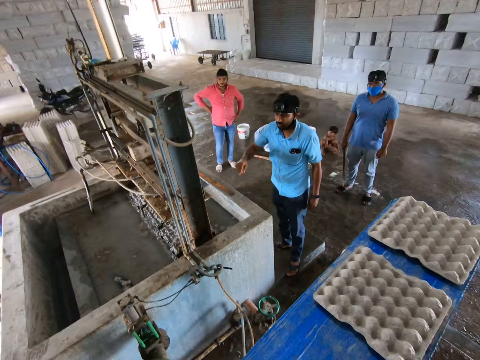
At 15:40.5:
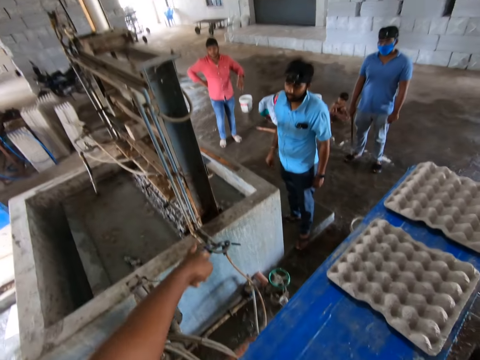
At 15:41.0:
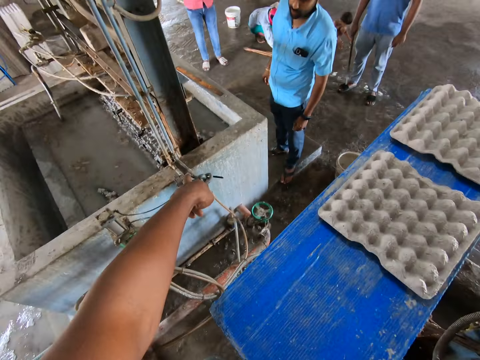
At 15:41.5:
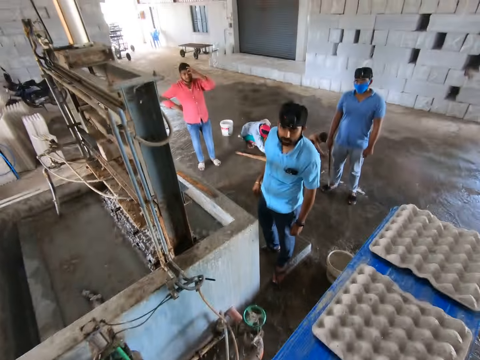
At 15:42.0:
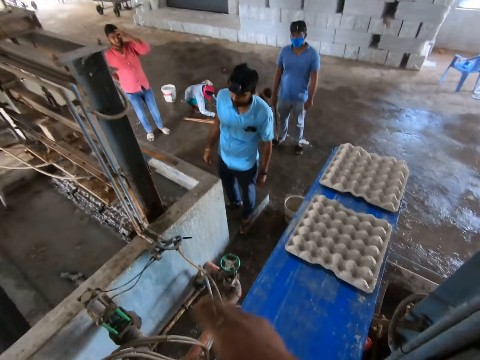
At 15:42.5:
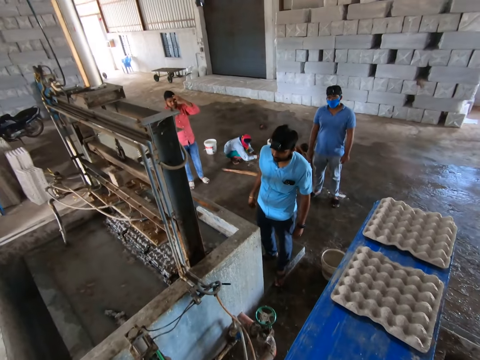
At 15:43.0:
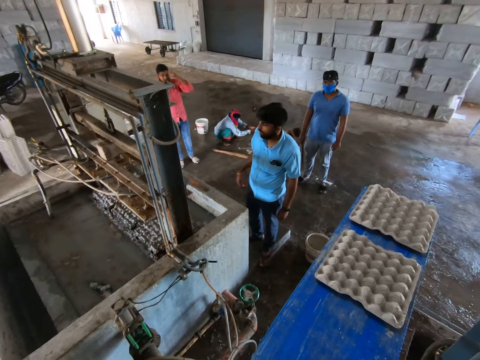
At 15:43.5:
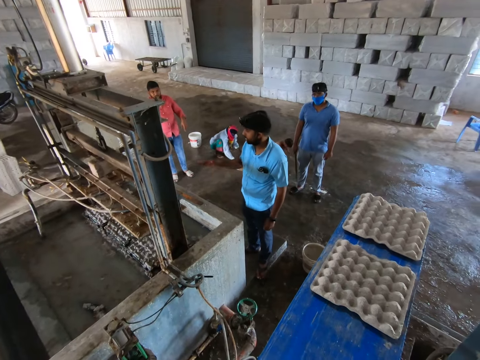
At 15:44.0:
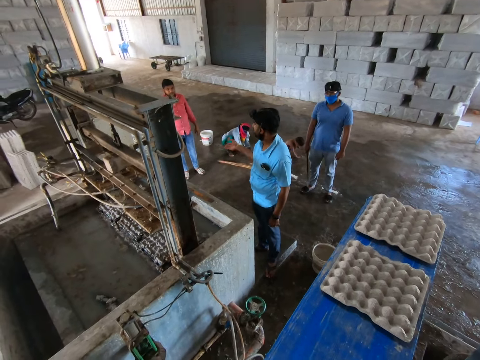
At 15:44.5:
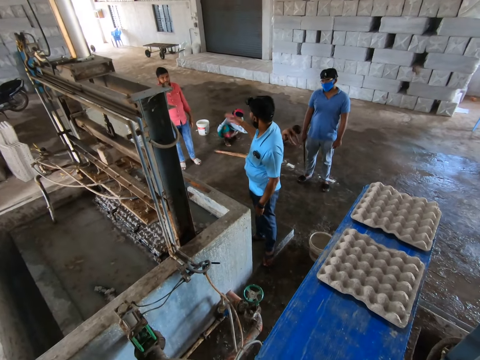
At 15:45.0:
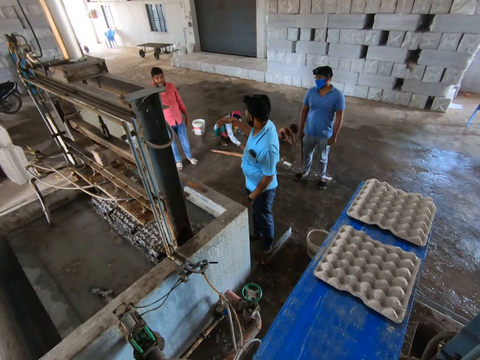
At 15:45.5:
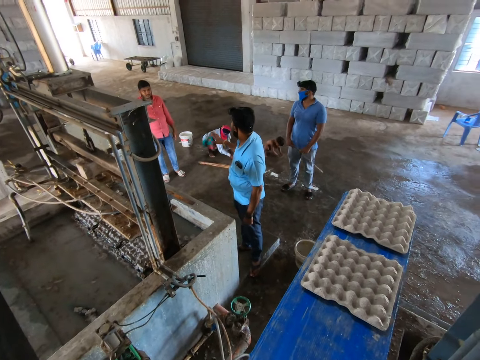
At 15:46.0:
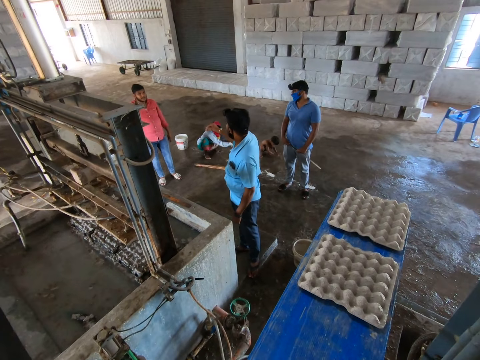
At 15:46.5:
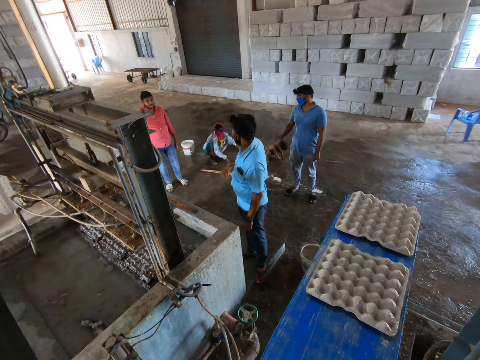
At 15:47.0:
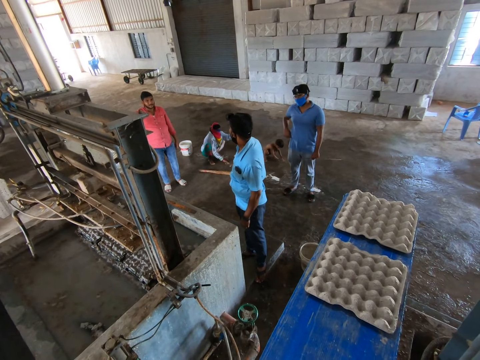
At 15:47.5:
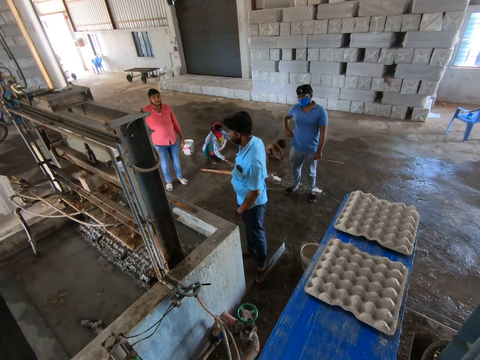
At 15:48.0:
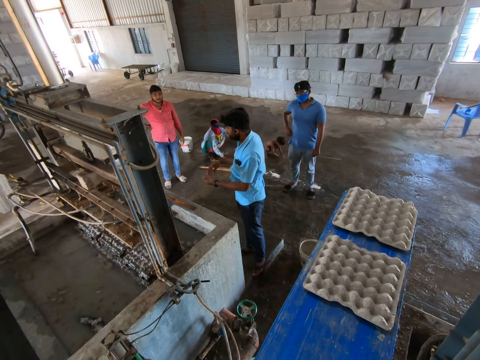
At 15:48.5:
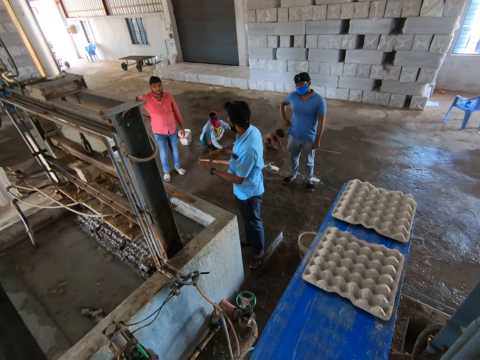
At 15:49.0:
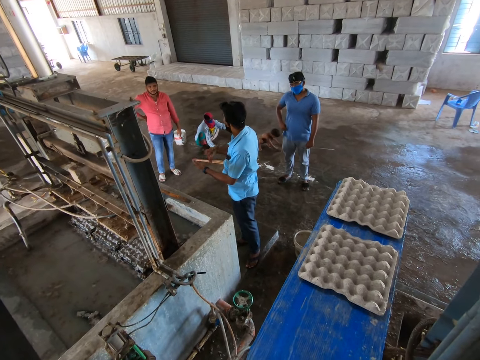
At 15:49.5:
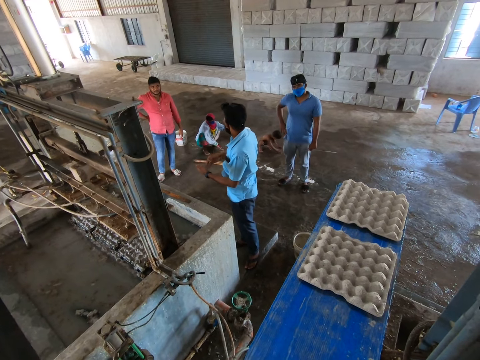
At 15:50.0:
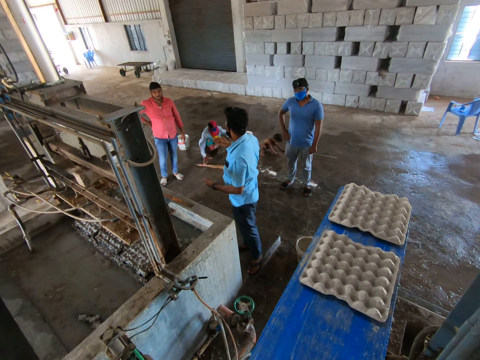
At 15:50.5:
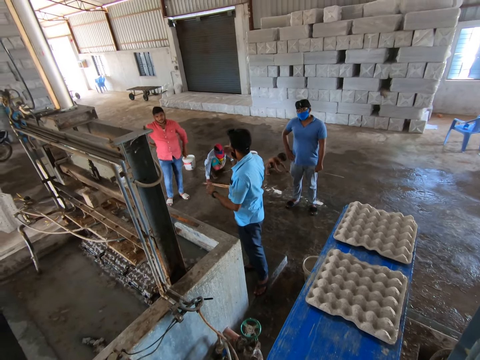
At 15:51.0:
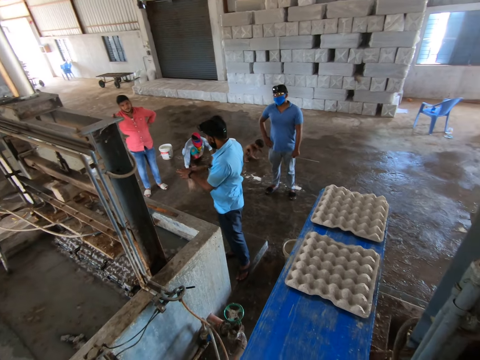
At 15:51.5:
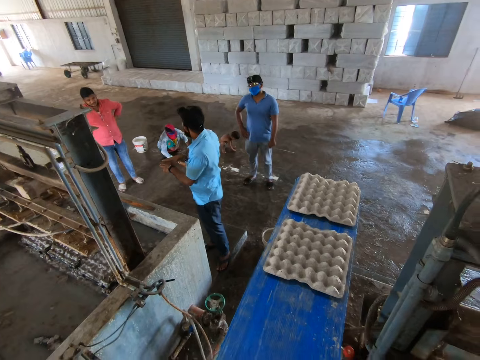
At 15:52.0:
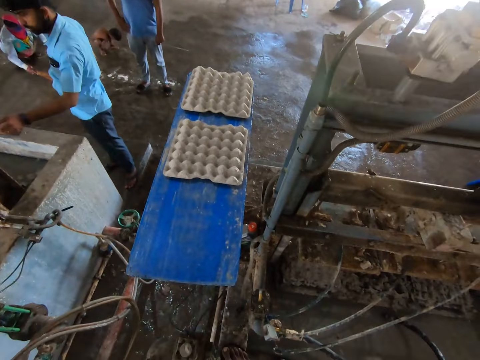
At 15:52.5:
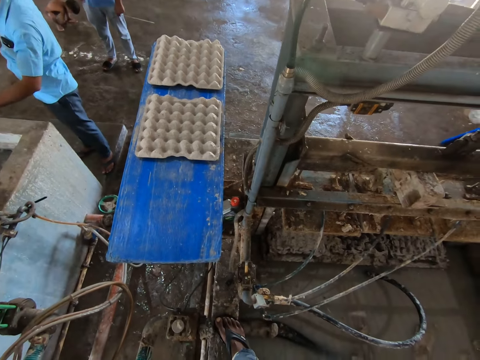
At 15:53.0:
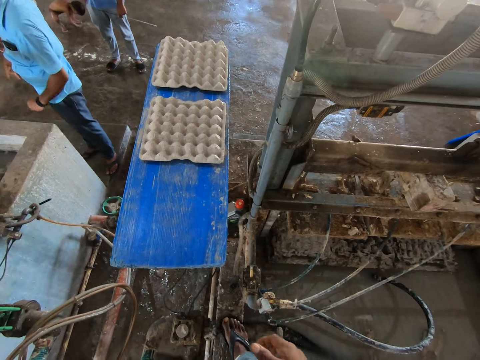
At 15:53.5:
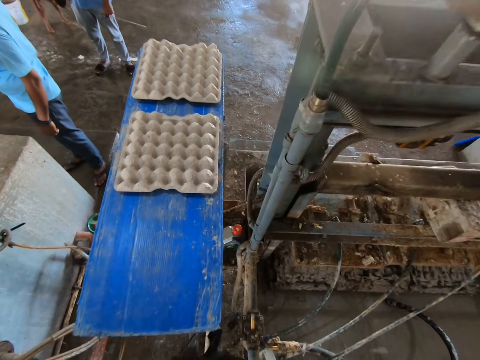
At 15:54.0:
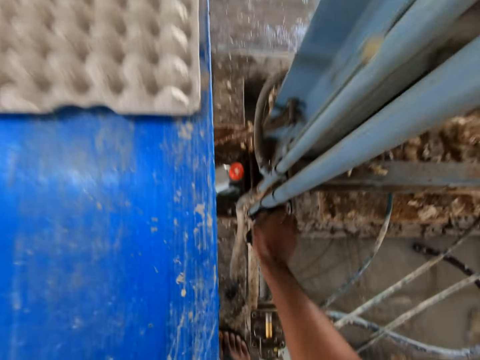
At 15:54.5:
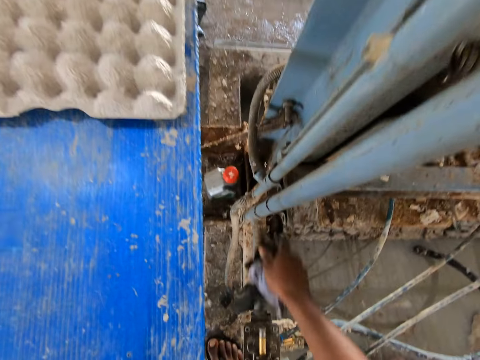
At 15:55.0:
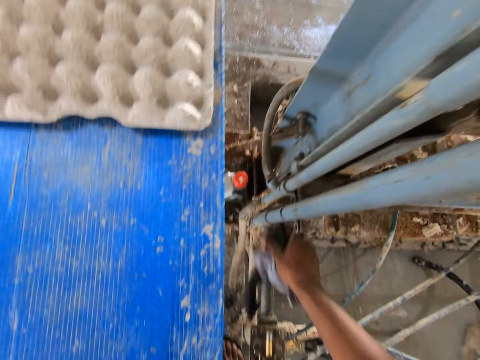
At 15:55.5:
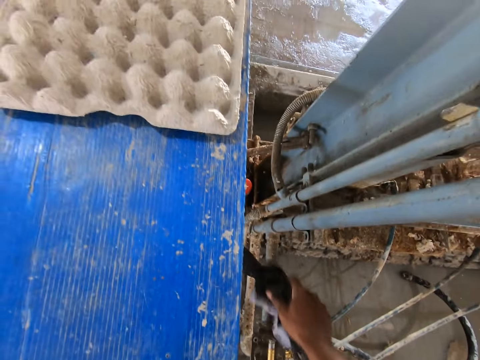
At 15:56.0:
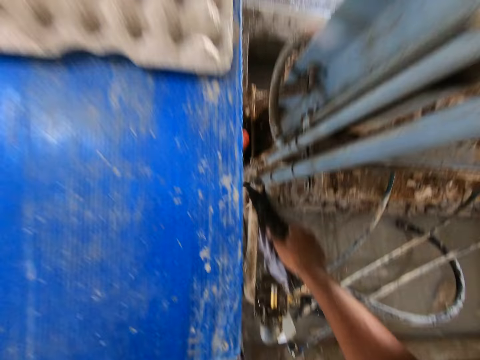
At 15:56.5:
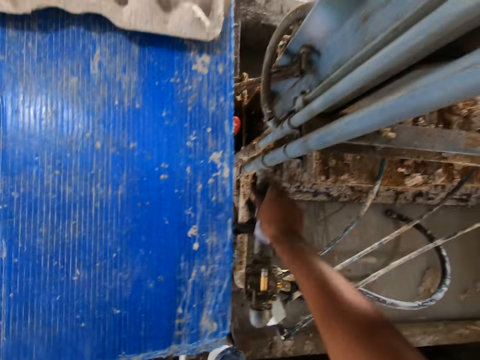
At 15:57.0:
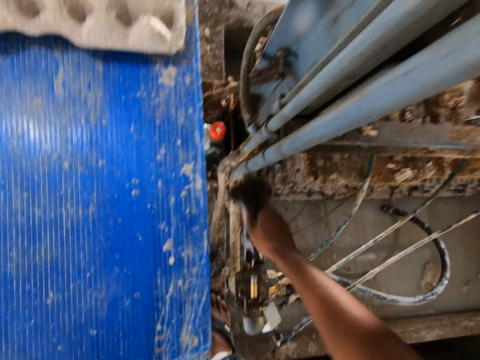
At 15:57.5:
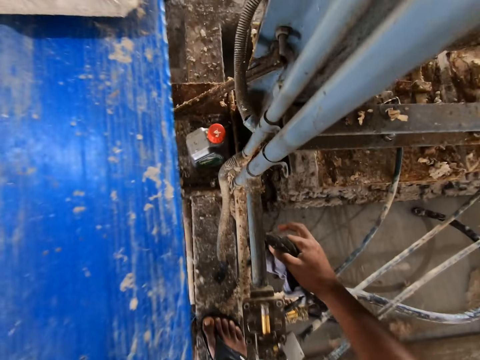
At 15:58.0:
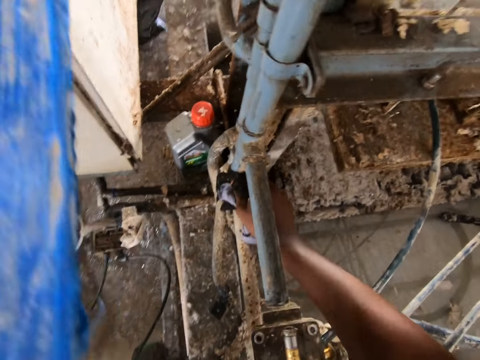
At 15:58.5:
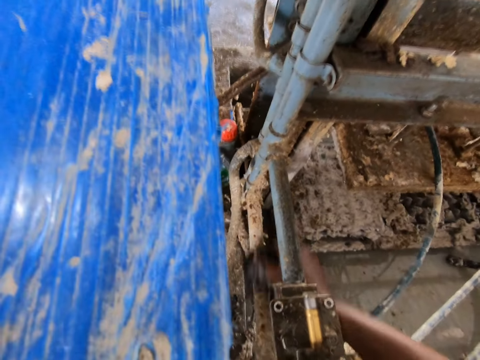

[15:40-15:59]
The camera wearer points out. A man makes gestures. The camera wearer looks around. They clean the machine with a cloth.

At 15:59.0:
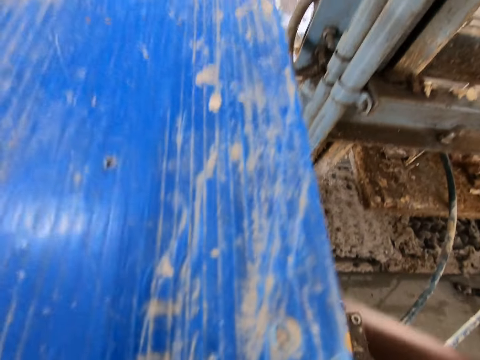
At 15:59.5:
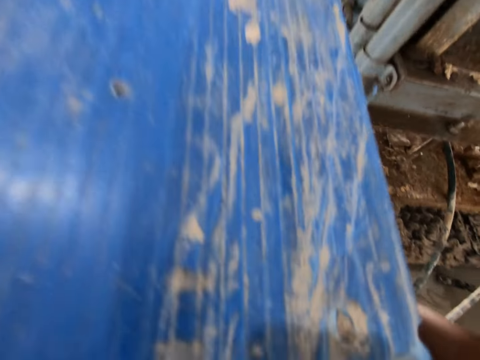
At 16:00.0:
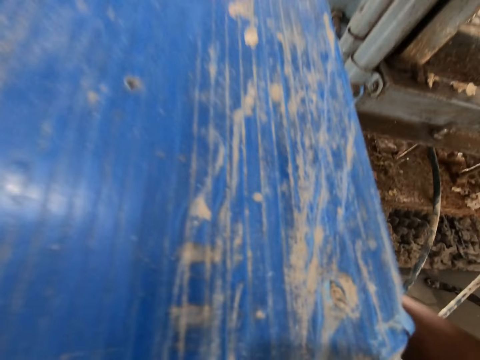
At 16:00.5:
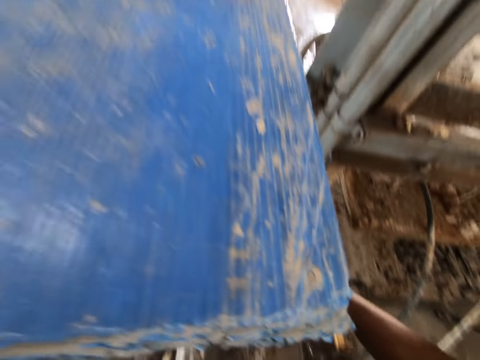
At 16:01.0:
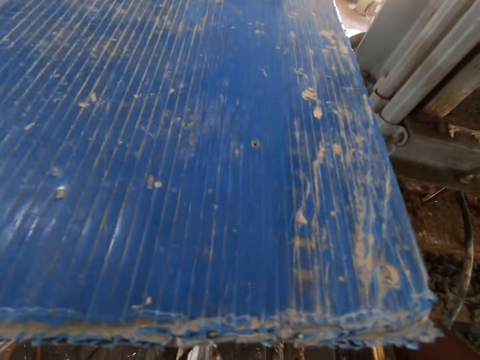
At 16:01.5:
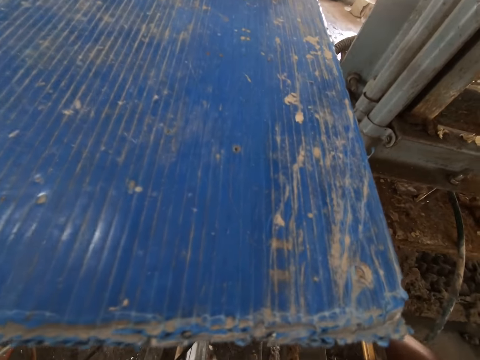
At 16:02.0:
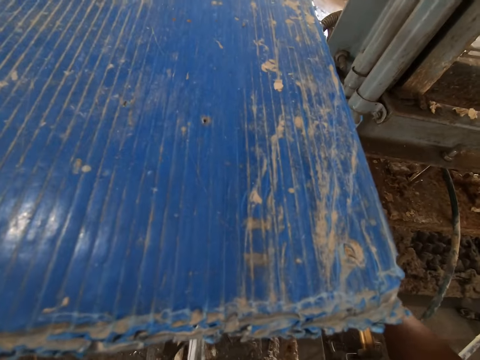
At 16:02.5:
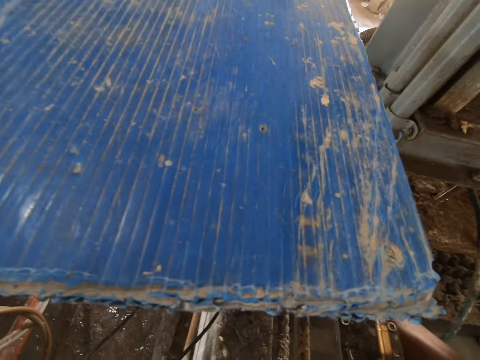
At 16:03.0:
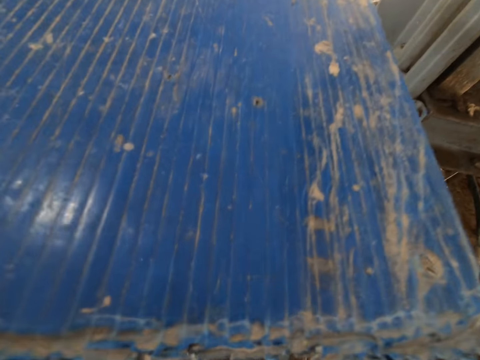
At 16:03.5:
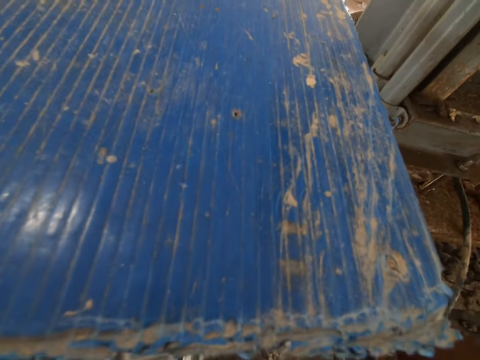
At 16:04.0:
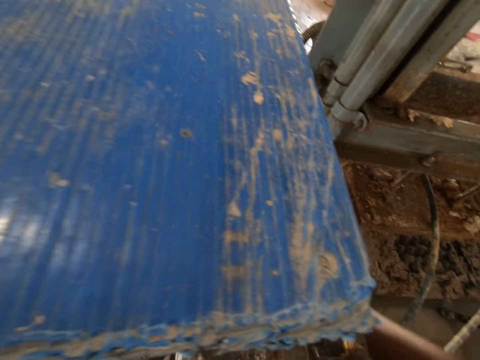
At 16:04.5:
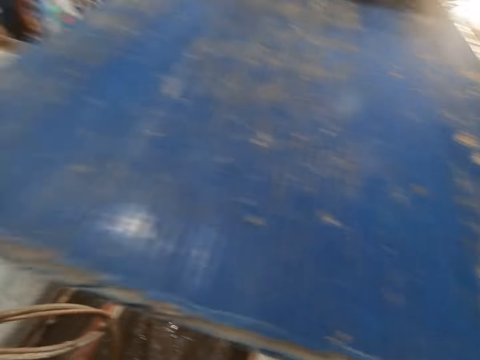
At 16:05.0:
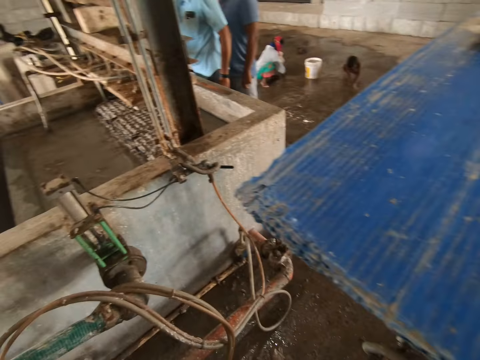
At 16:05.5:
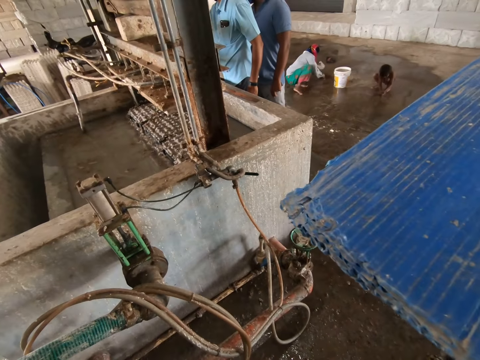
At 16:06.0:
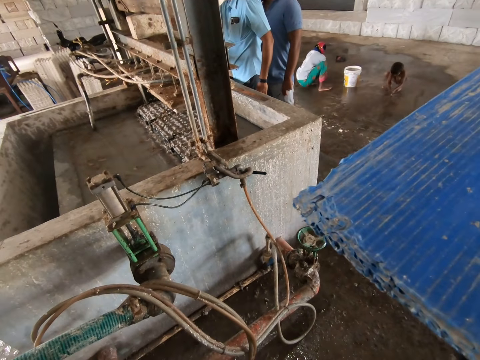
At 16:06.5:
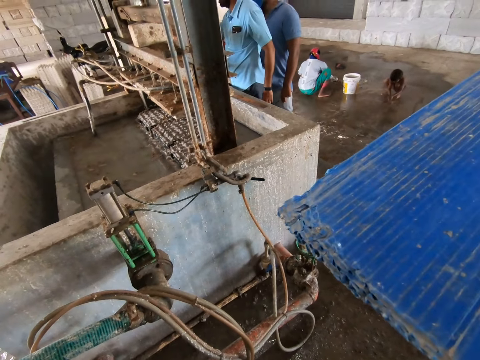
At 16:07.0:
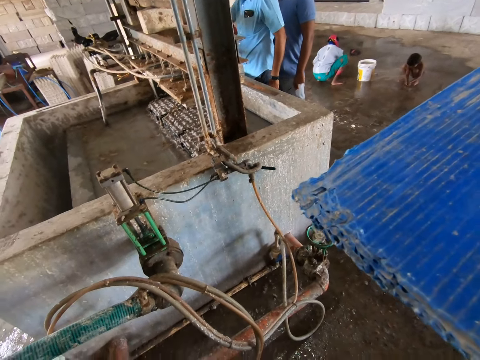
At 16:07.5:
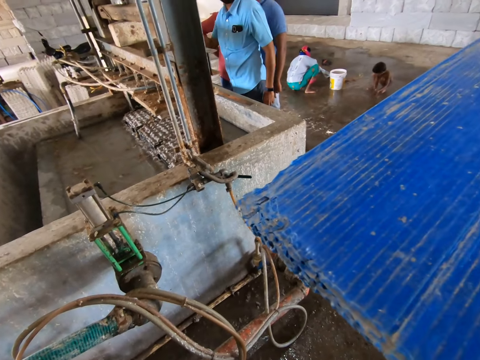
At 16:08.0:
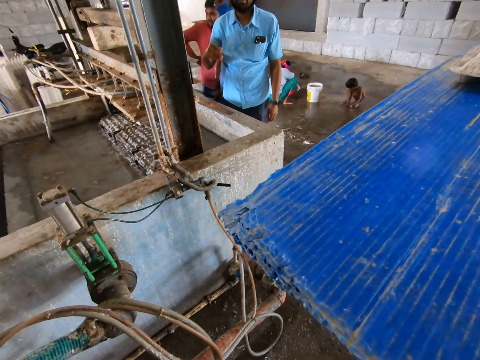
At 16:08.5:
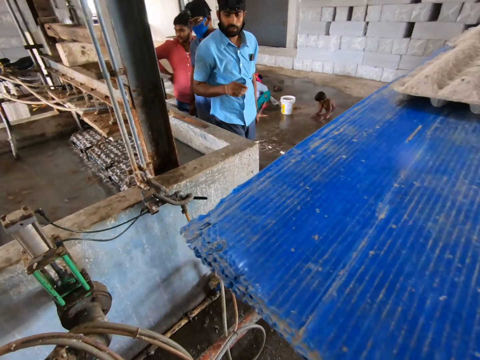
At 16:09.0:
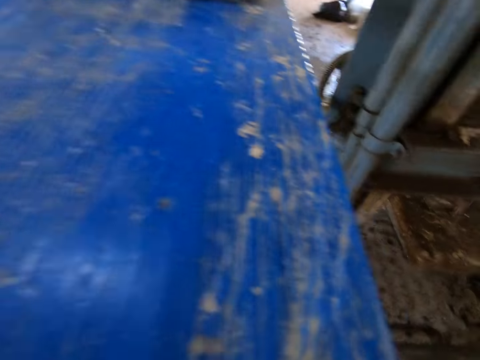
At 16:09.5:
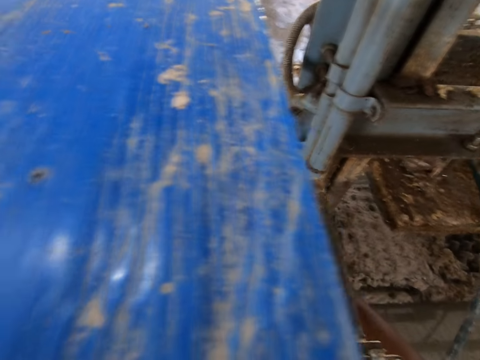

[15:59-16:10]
The camera wearer looks around.
